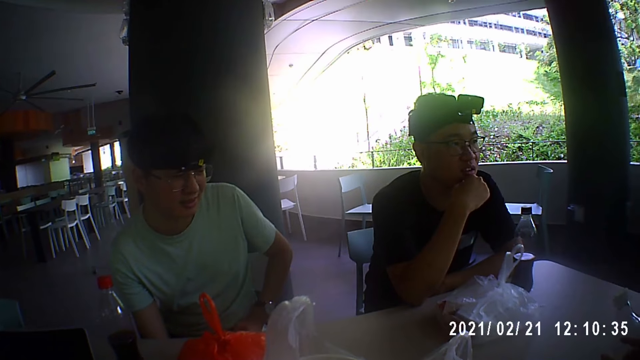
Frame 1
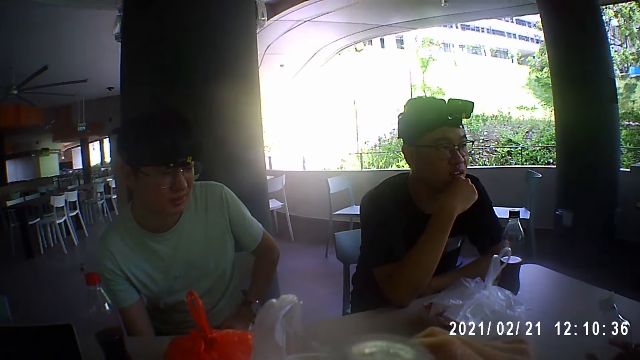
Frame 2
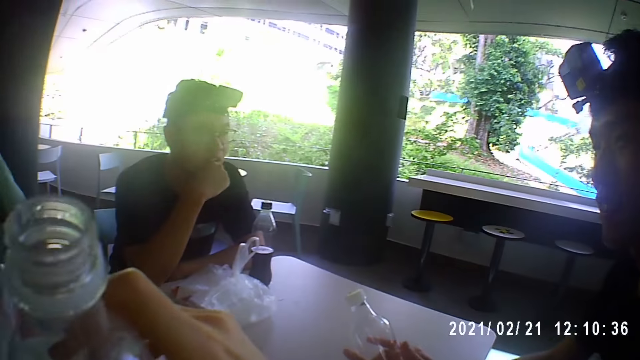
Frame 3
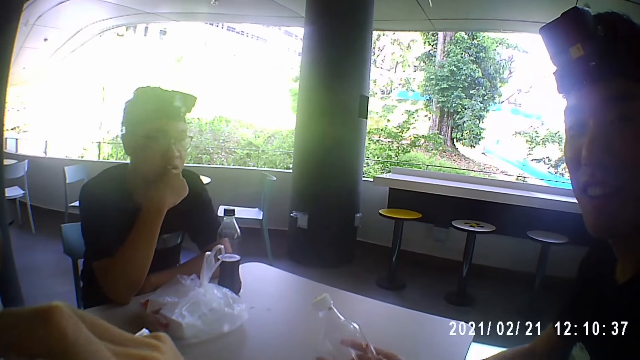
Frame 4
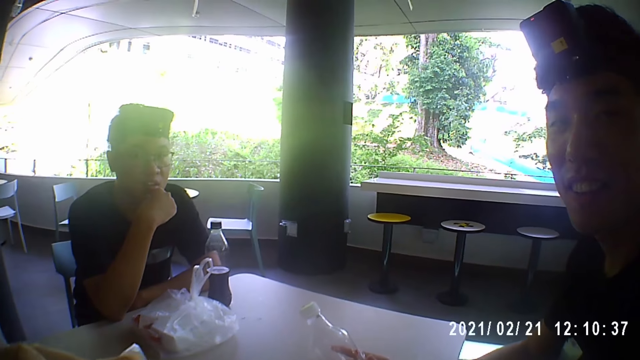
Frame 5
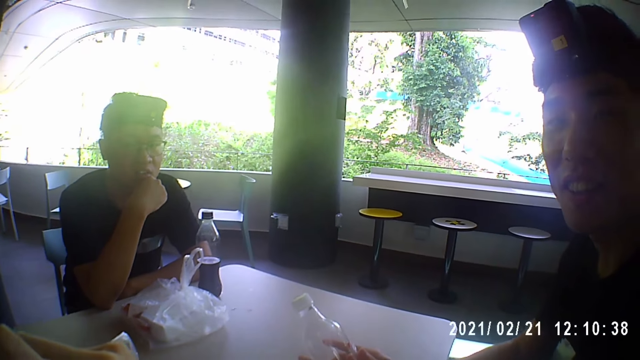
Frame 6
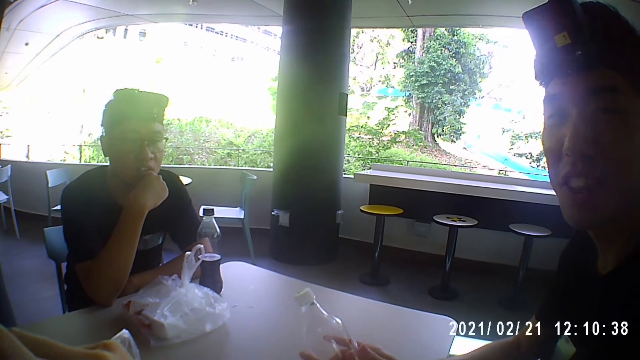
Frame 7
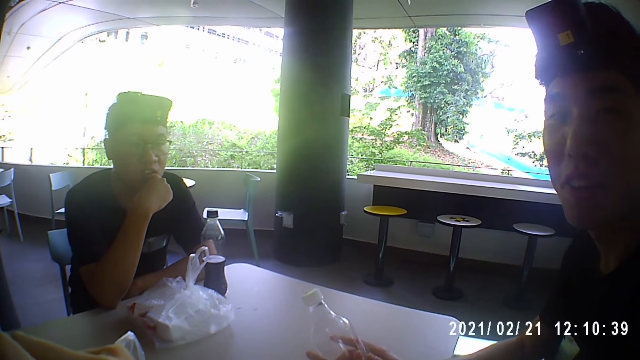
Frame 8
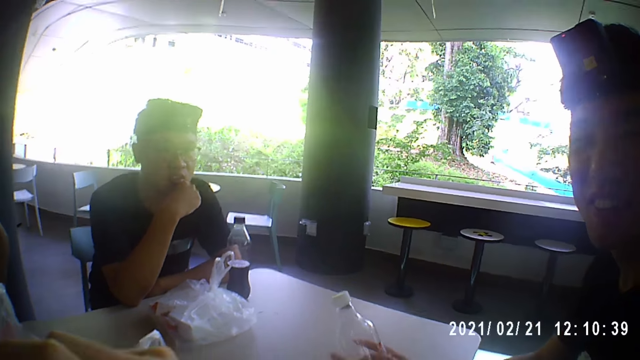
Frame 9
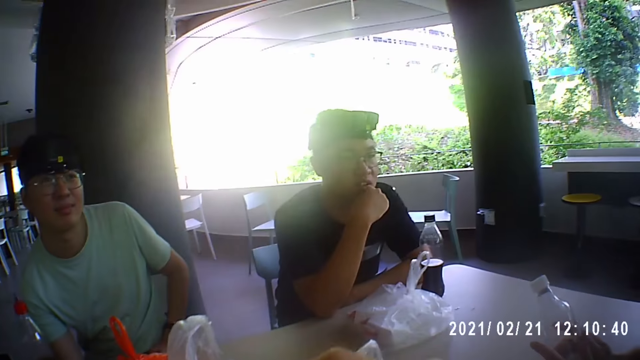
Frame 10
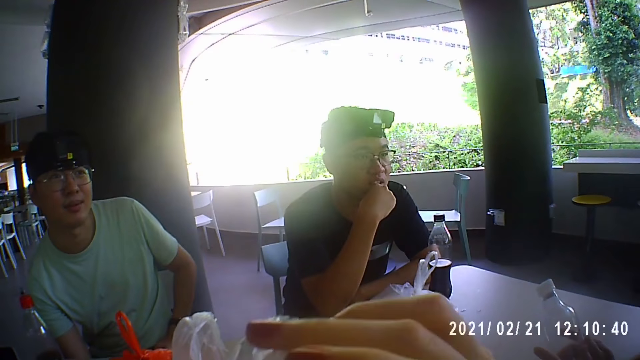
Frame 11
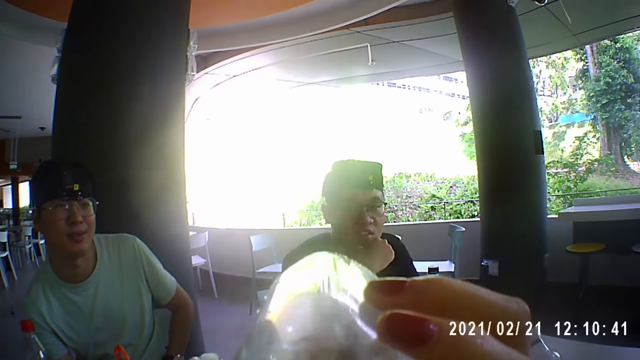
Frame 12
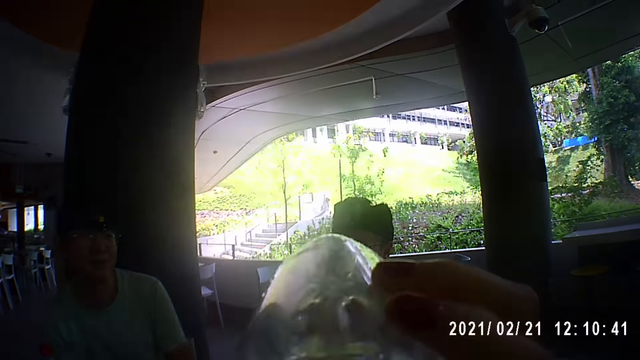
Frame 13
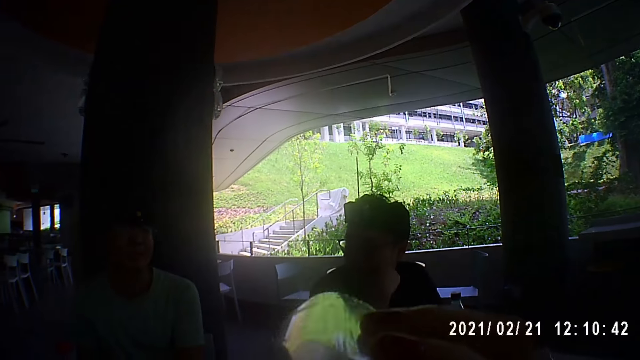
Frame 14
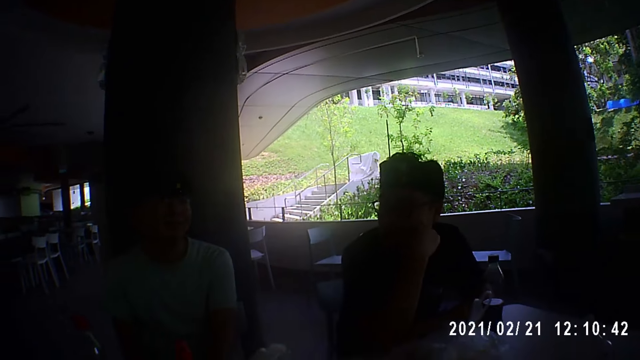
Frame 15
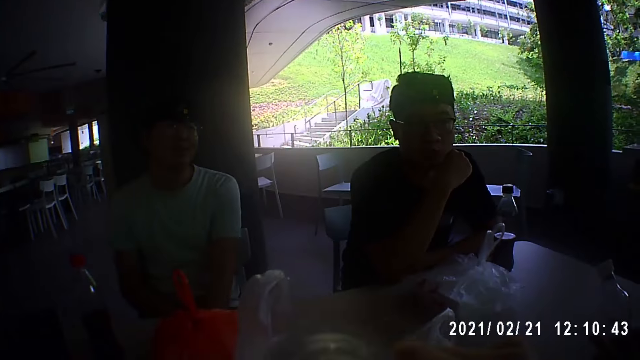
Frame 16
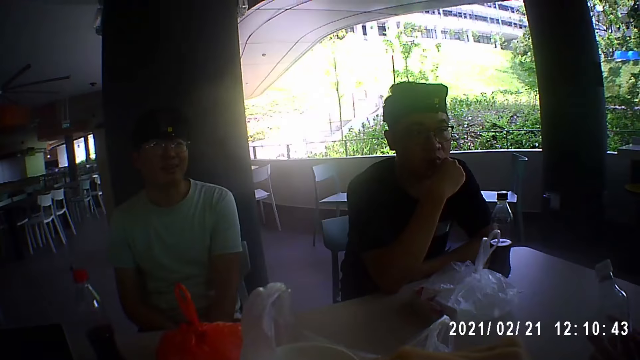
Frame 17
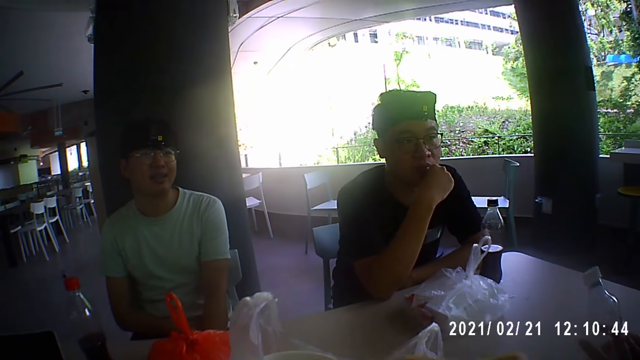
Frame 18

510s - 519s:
The camera wearer drinks from the bottle. They talk to a man. The man replies to the camera wearer.

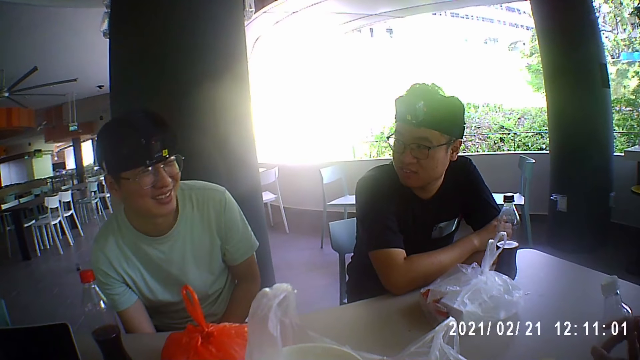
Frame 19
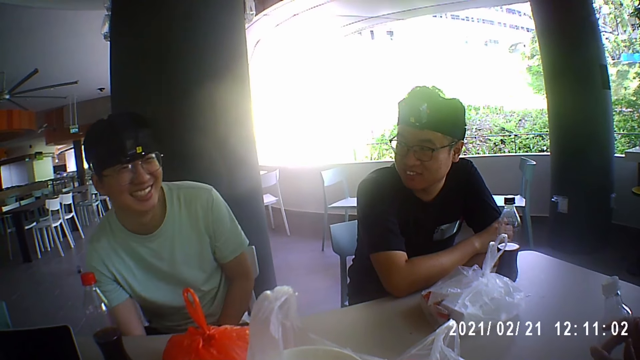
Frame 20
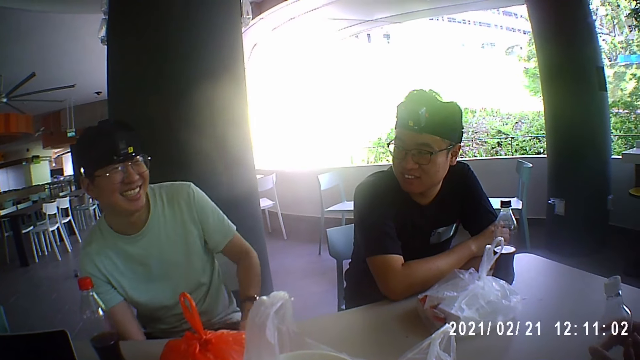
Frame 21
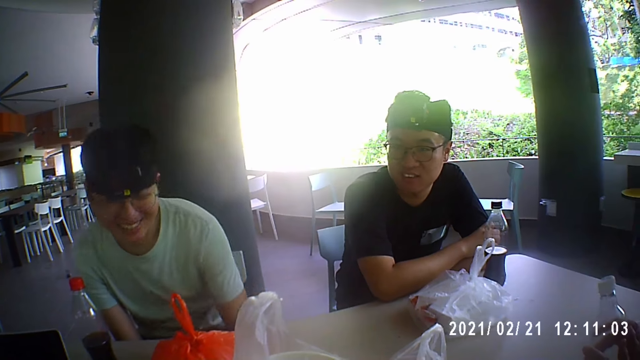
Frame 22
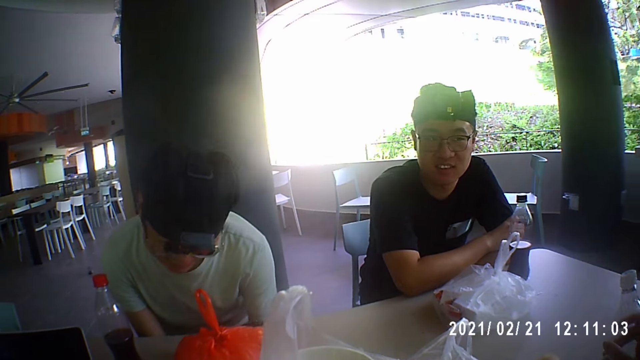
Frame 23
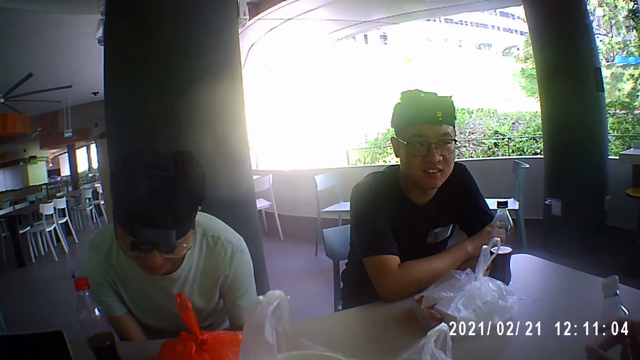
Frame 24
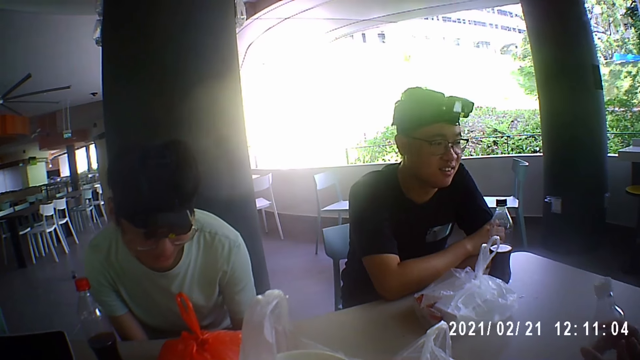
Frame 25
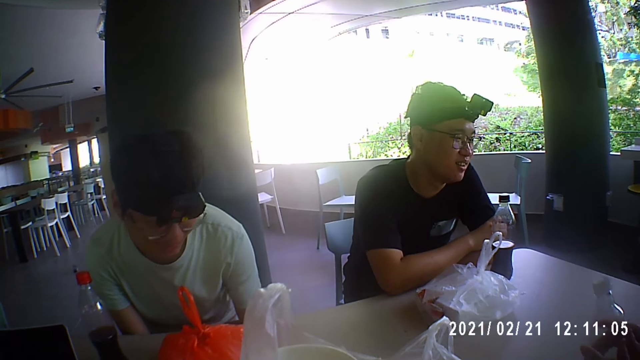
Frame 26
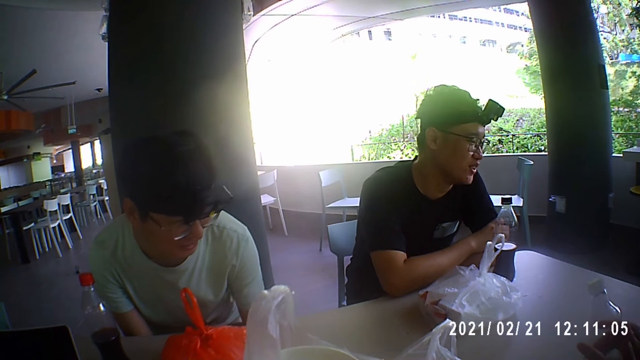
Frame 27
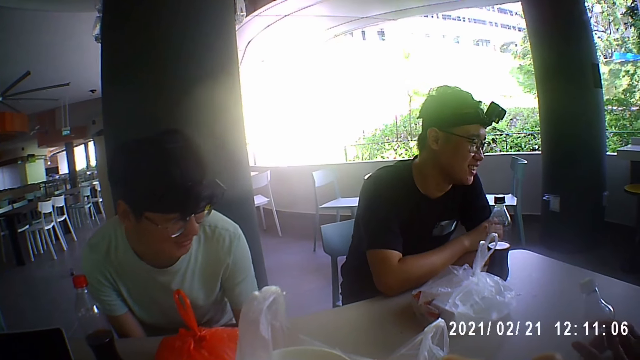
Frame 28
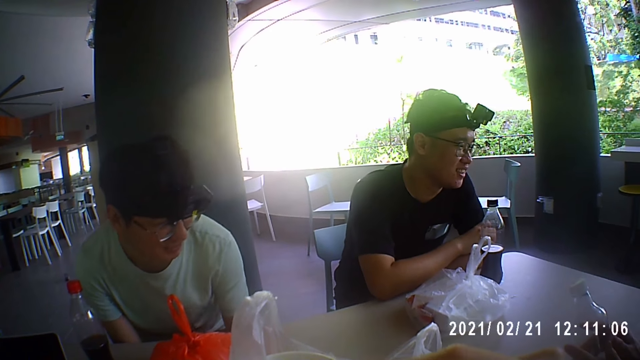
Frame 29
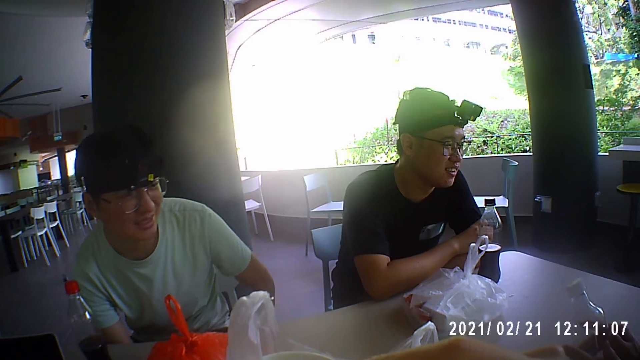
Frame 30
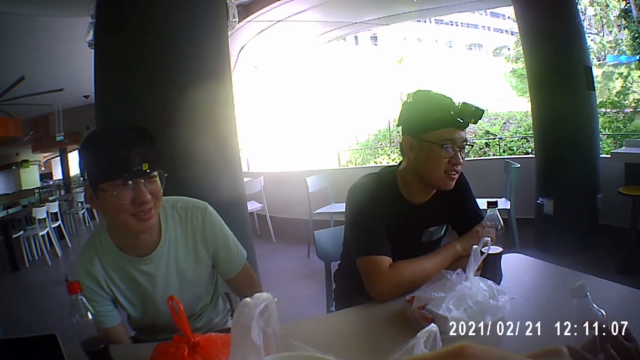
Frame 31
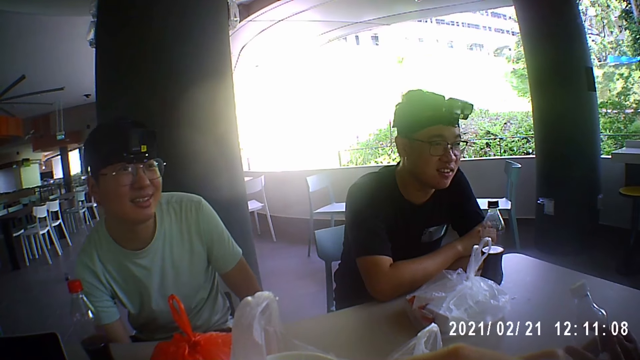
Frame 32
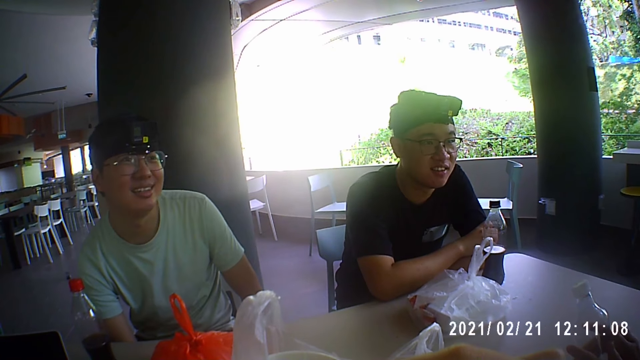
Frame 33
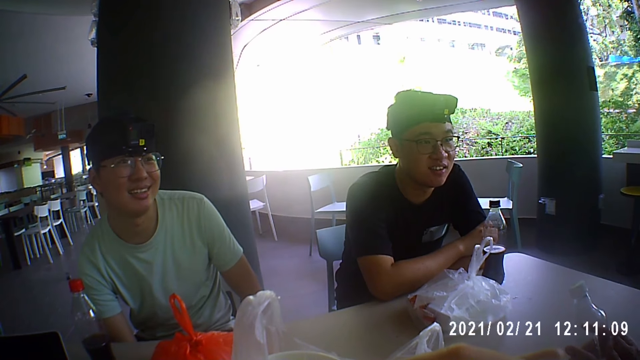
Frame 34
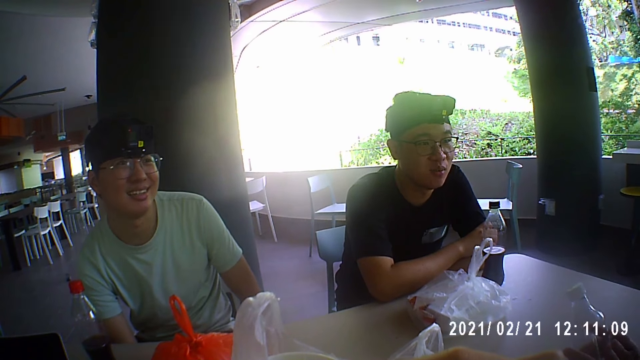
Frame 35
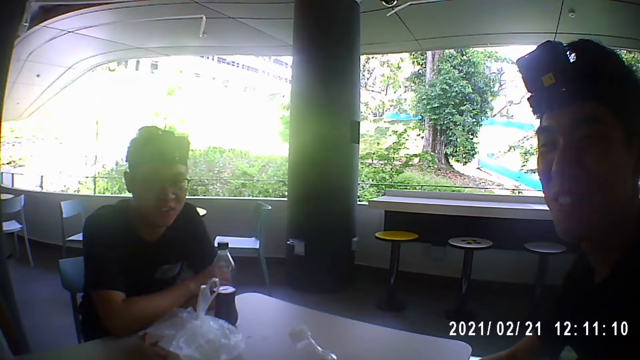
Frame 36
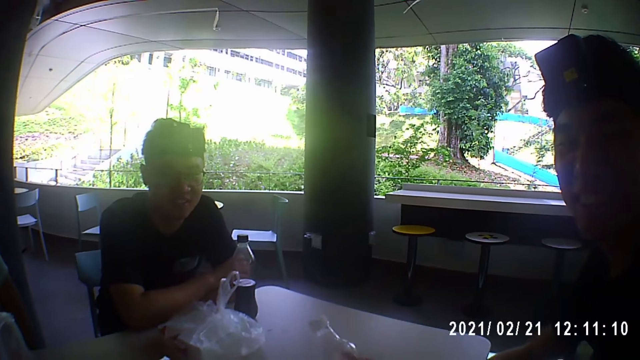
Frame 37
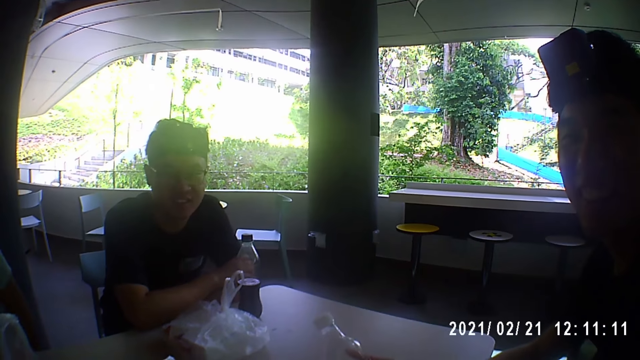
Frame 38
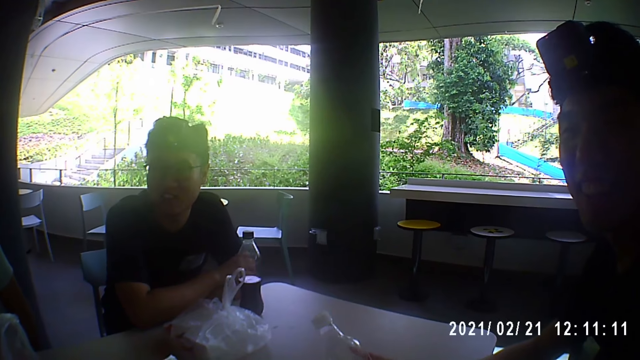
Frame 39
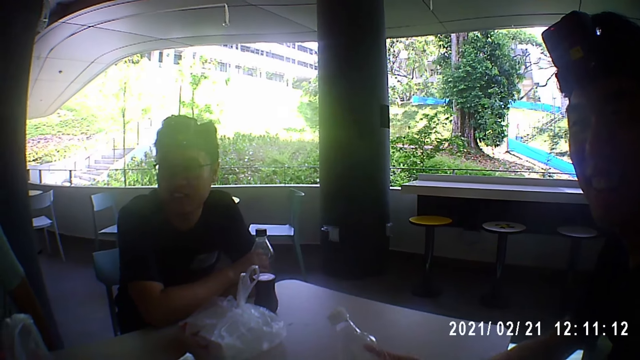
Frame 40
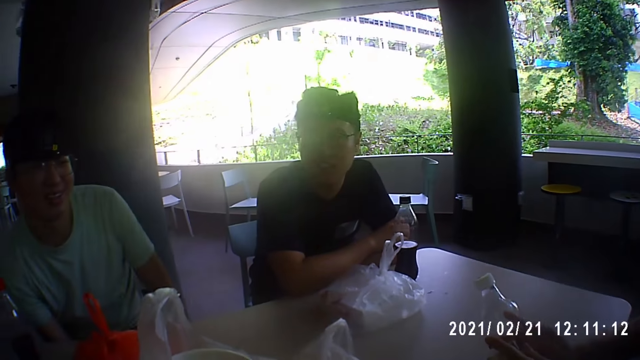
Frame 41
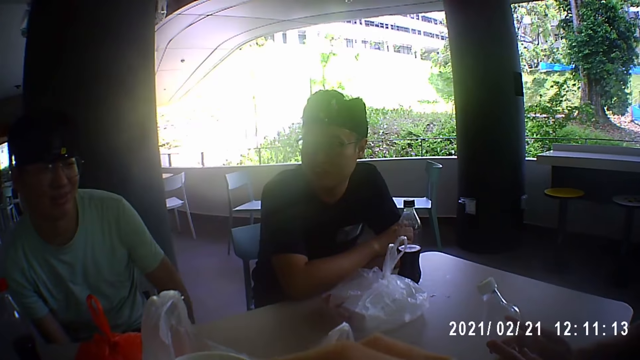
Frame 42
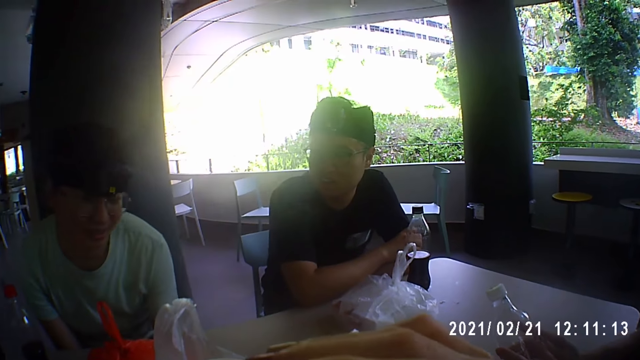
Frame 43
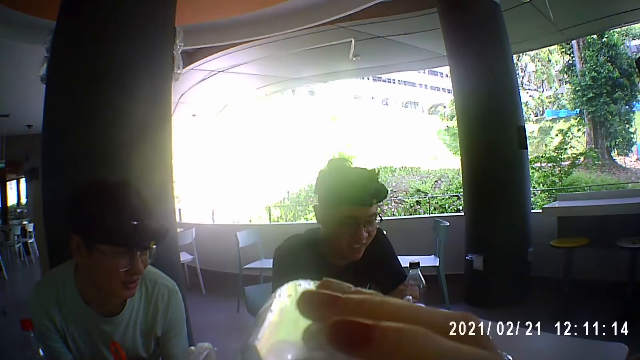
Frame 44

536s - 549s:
A man scratches his legs. The camera wearer converses with the man and two other men.
